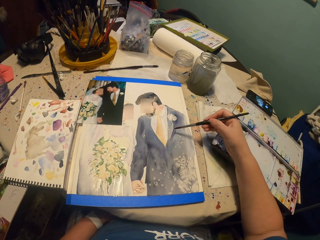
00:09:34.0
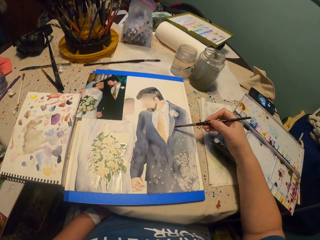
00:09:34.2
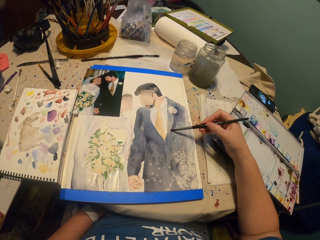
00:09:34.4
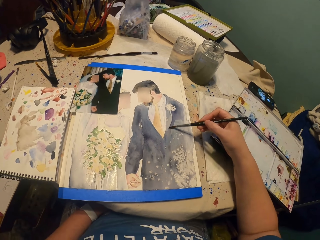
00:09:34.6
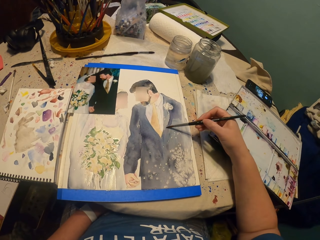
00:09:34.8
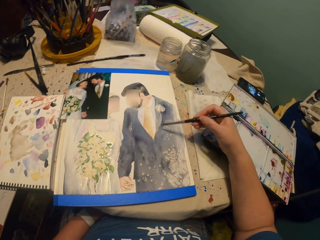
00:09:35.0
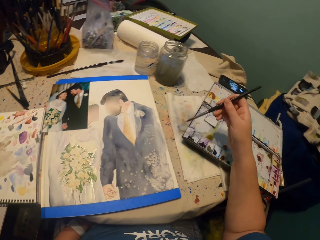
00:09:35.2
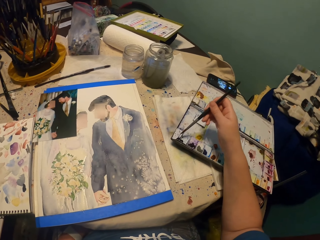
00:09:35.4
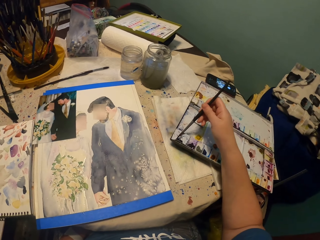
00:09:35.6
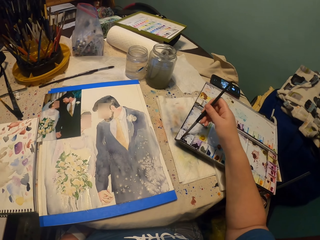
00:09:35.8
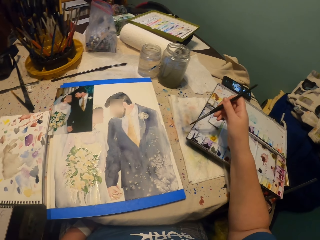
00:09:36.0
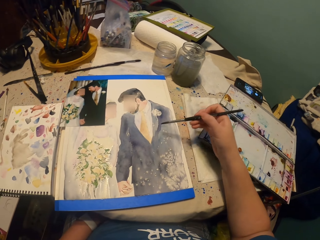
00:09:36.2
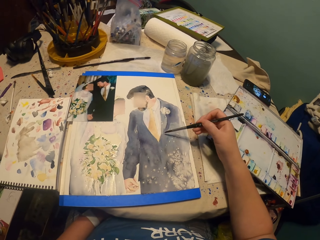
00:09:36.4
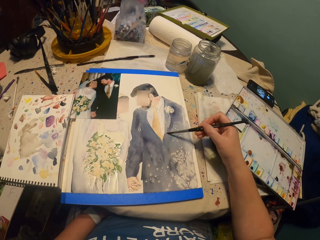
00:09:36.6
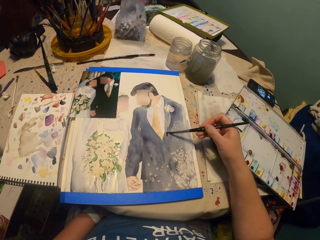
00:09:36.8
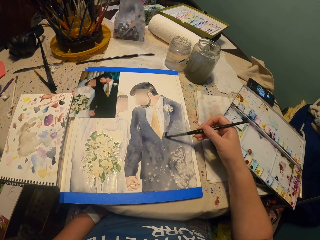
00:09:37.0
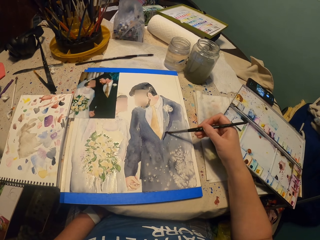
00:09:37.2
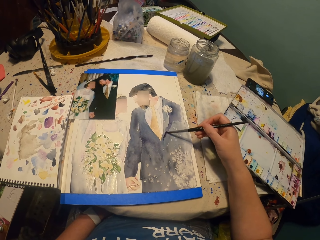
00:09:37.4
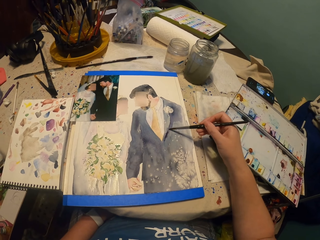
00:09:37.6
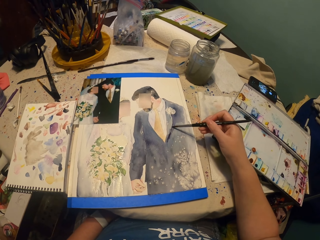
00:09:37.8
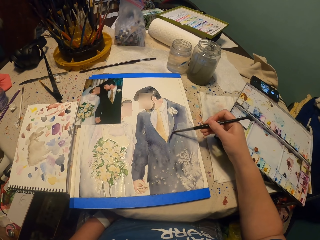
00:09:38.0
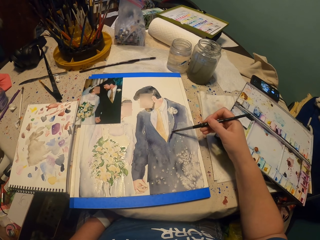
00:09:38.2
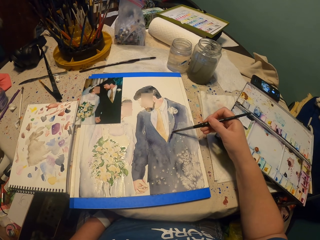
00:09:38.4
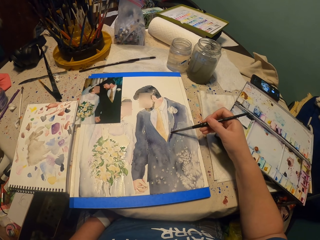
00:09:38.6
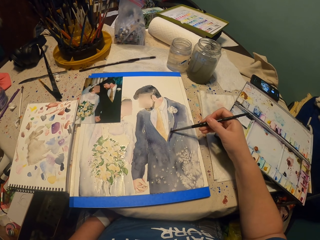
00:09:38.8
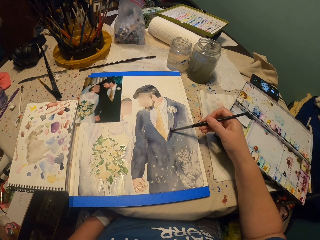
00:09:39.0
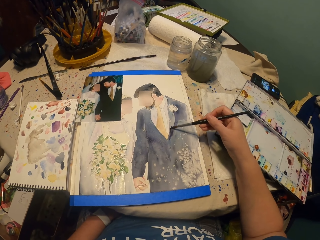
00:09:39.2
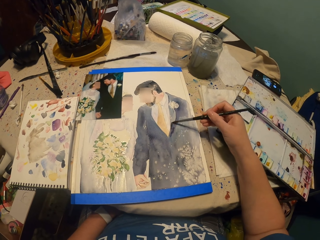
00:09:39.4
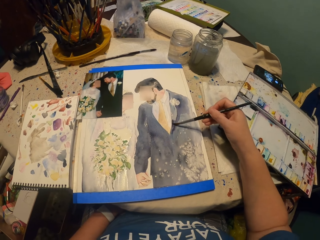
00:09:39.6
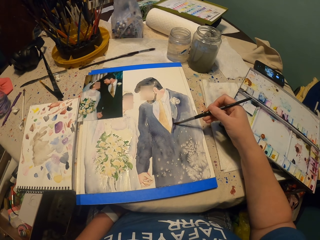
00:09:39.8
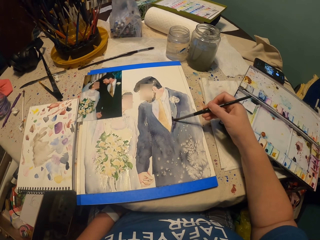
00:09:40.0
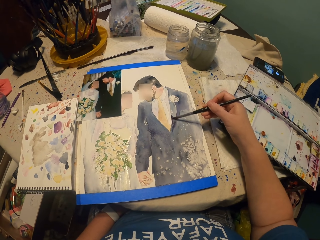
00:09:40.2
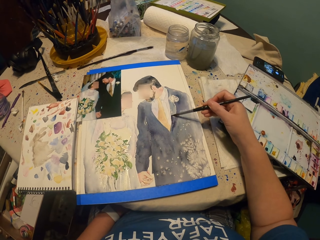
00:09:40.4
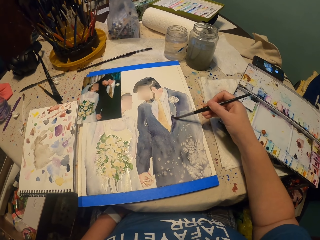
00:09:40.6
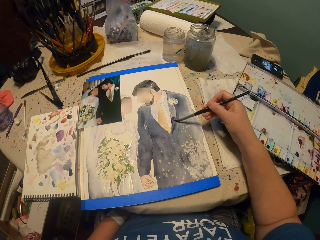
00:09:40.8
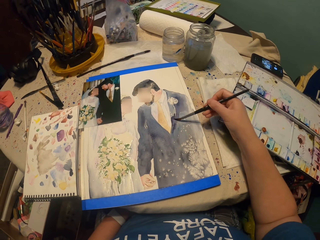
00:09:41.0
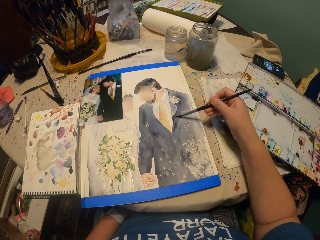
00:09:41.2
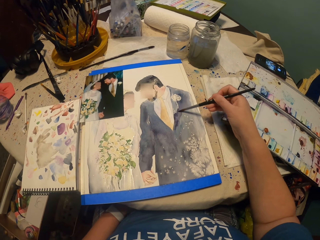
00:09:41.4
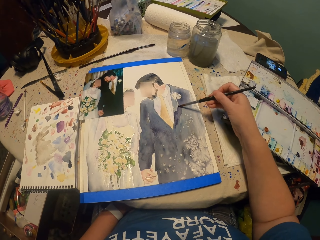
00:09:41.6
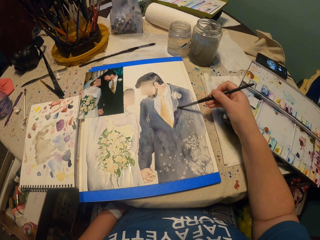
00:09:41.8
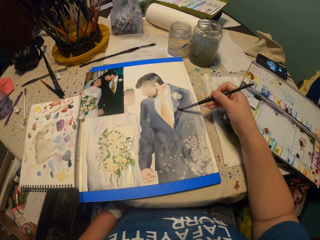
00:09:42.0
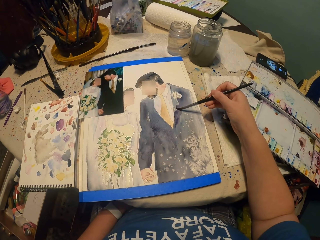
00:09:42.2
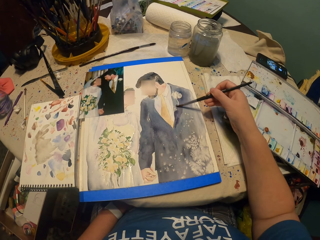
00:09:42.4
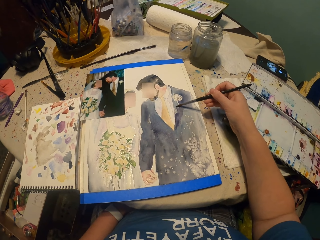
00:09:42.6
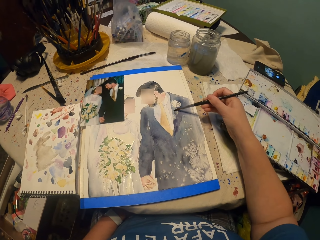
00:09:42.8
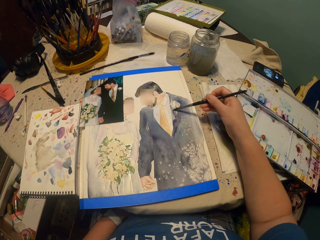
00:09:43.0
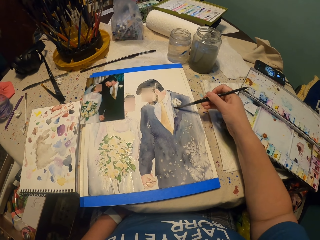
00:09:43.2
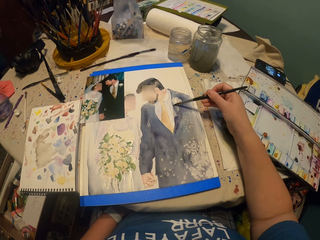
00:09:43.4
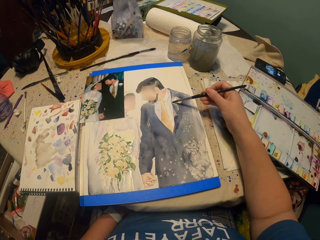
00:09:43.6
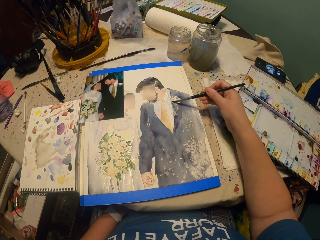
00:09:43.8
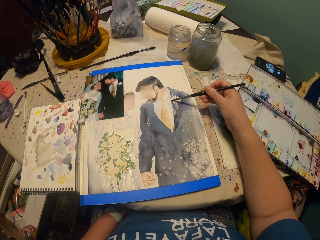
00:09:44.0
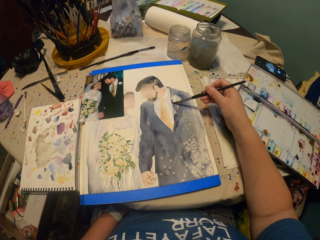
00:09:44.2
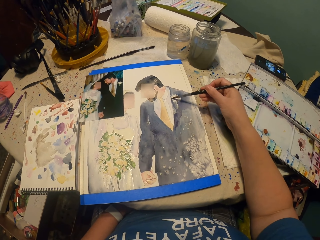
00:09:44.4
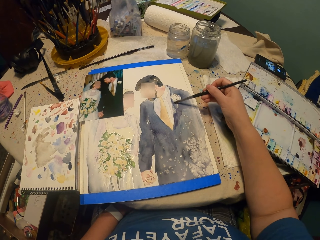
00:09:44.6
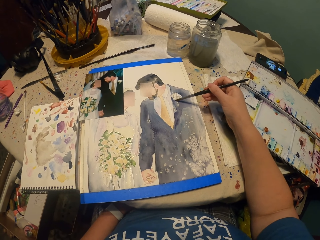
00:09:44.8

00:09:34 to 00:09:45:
The camera wearer paints the picture. They pick the color from the water paint with a brush. They paint the picture.

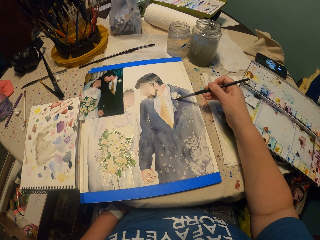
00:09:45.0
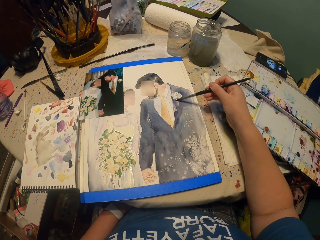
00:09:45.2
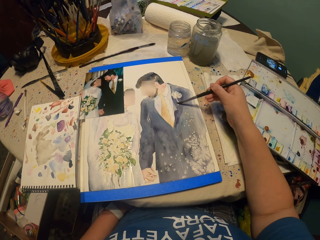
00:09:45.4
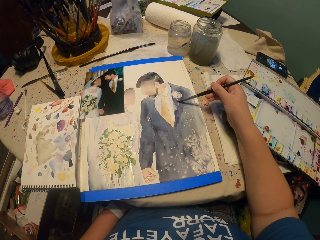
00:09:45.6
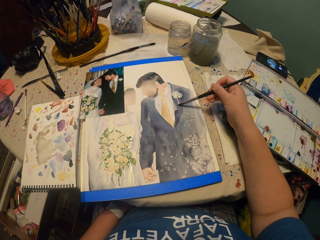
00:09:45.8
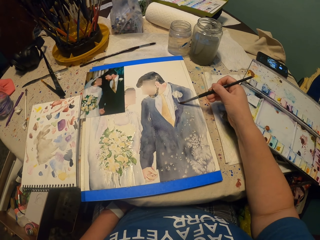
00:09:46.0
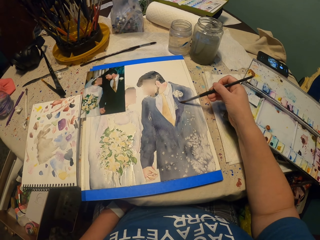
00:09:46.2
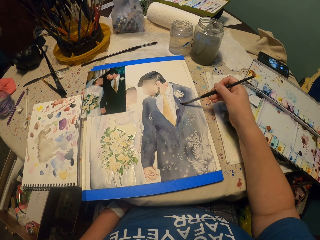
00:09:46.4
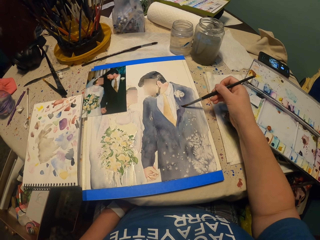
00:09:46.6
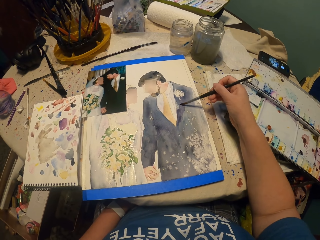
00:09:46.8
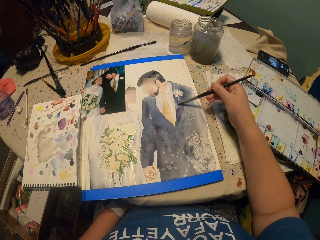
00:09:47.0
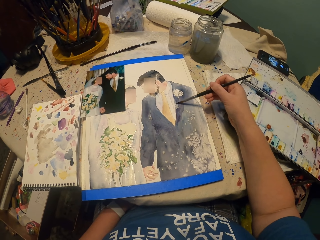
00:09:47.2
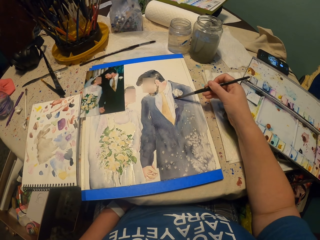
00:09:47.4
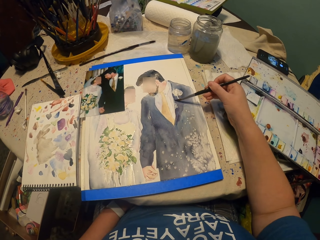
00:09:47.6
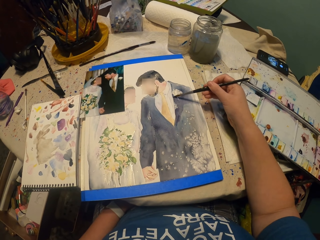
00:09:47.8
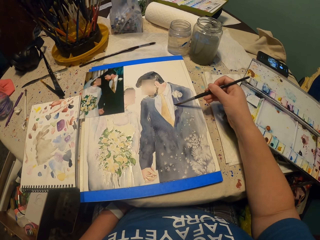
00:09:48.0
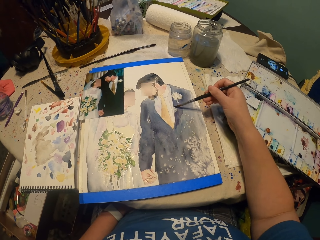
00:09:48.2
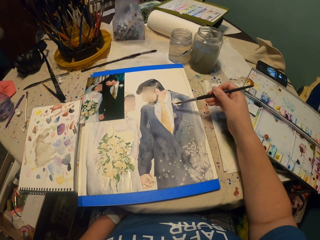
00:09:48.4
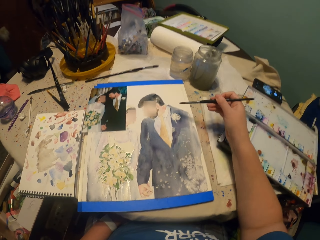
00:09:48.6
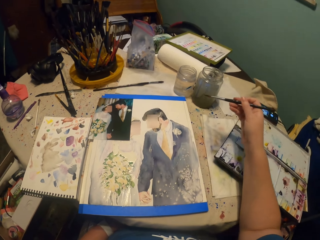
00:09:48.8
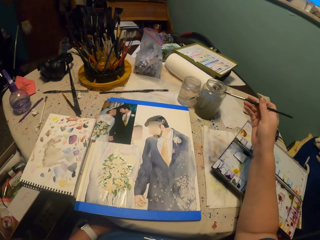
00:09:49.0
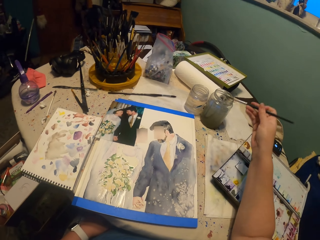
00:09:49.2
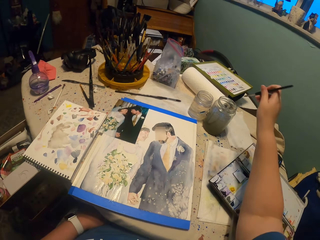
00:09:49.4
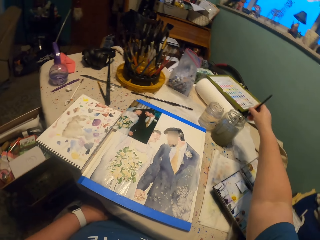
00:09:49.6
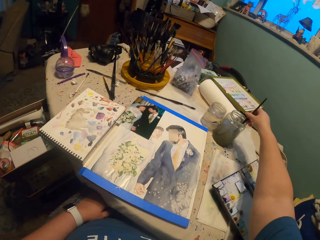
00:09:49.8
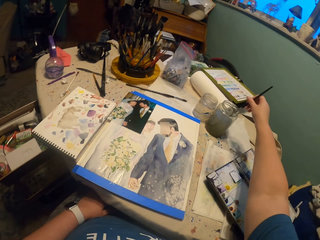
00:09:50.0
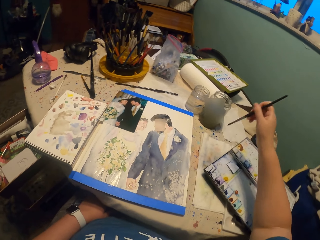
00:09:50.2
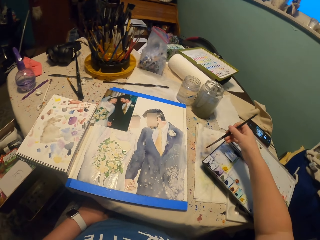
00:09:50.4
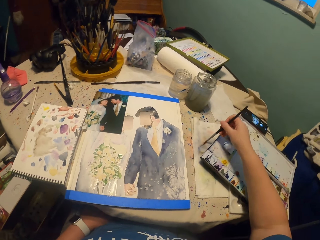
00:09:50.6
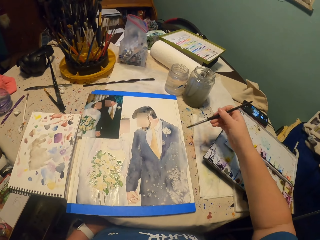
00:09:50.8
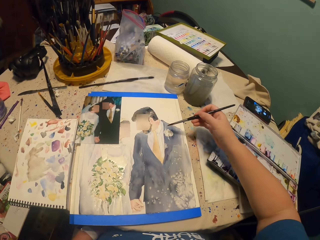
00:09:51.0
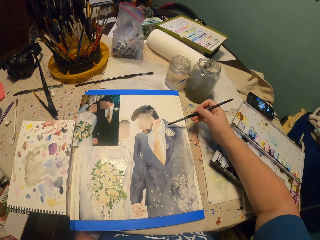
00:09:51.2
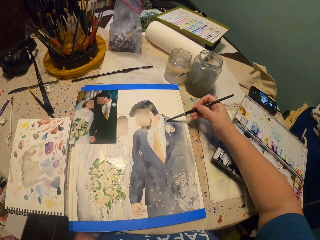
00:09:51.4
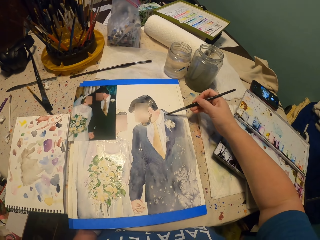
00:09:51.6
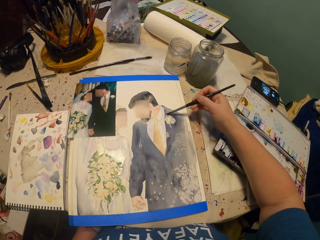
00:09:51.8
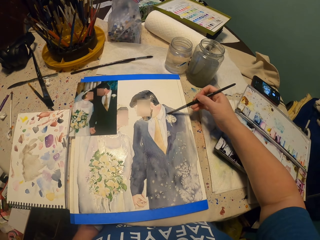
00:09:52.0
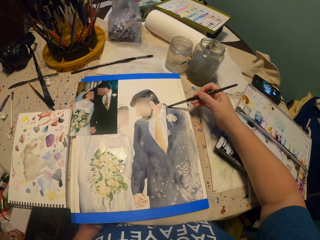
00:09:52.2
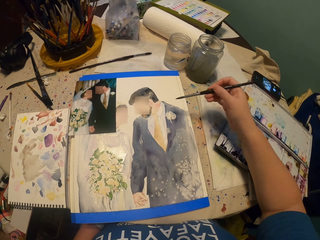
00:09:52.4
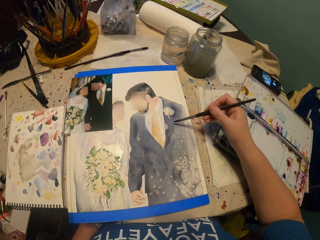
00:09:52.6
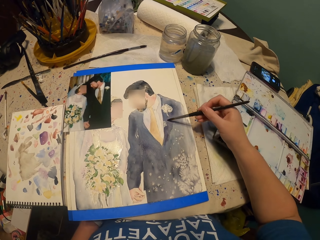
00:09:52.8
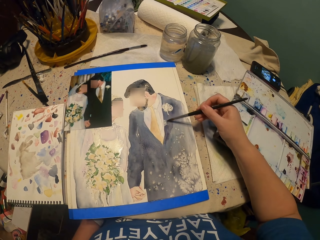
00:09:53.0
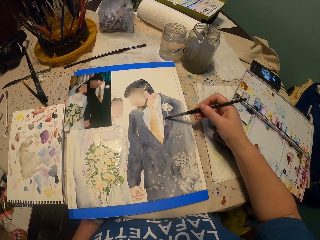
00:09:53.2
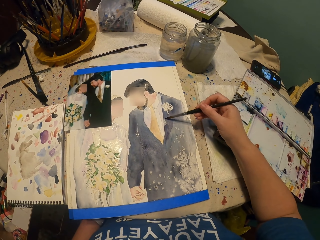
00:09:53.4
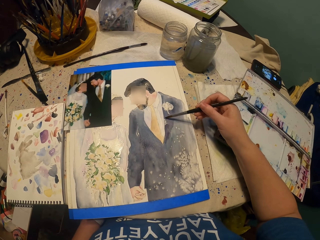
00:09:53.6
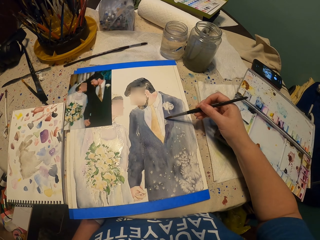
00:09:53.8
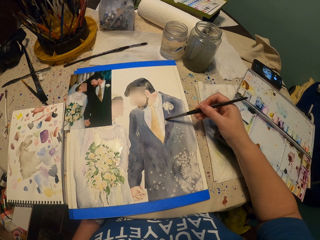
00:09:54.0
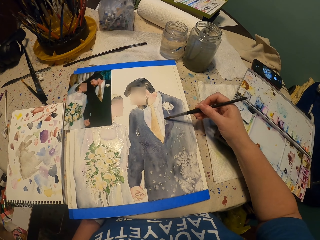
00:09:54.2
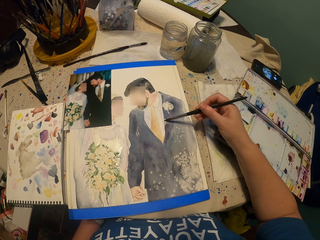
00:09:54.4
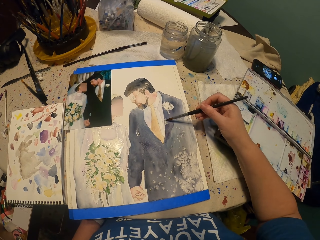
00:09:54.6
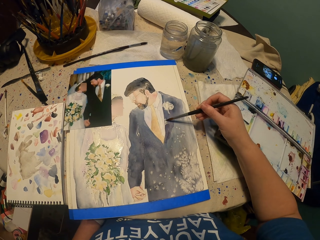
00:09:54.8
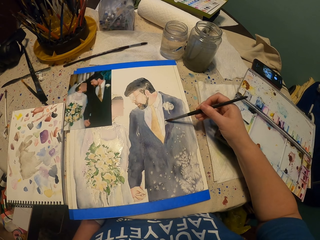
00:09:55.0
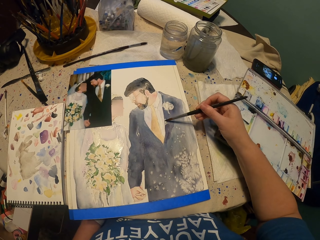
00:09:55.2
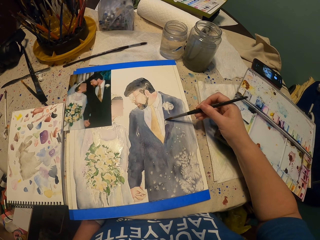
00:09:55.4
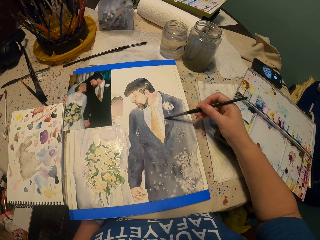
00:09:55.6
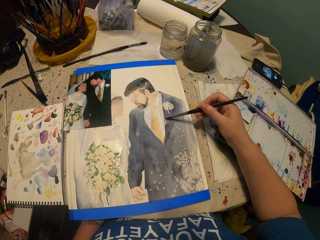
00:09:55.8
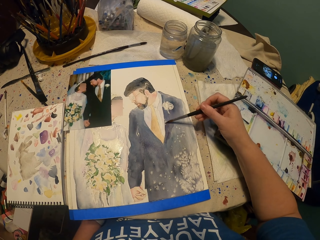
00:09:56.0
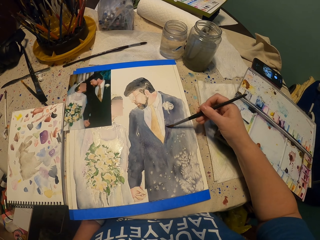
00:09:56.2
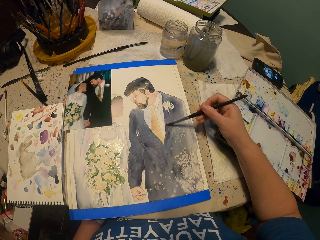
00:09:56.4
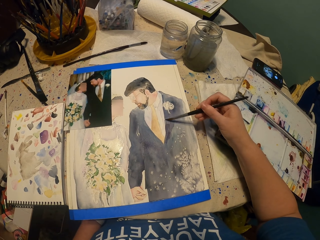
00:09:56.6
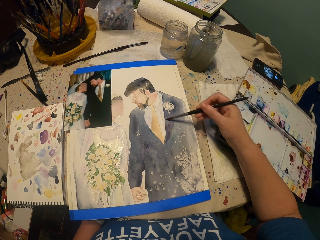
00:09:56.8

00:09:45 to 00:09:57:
The camera wearer picks up the water from the glass with a paint brush. They squeeze the water on the towel from the brush. They paint the picture.
